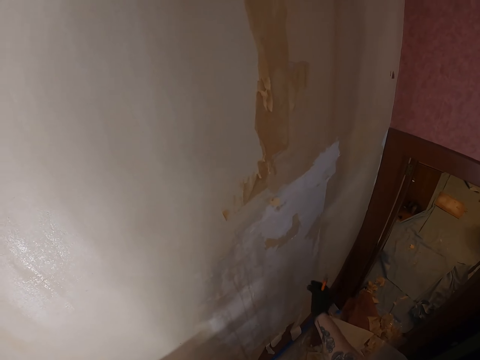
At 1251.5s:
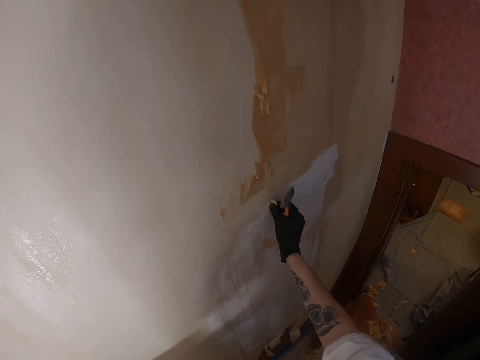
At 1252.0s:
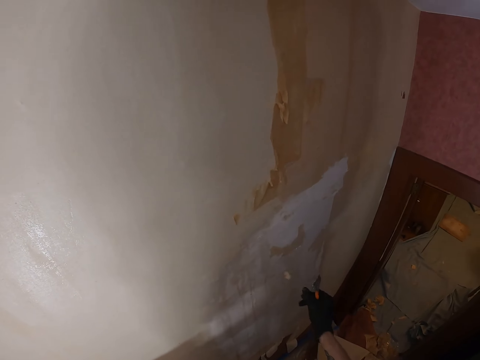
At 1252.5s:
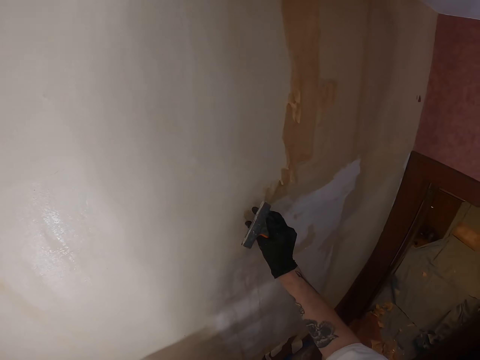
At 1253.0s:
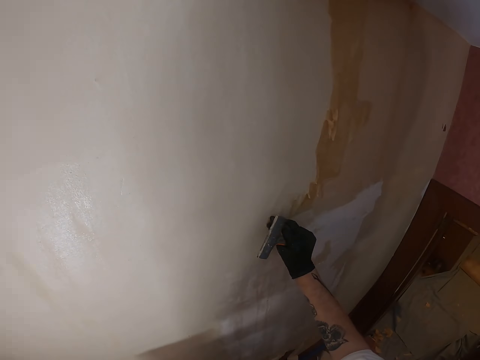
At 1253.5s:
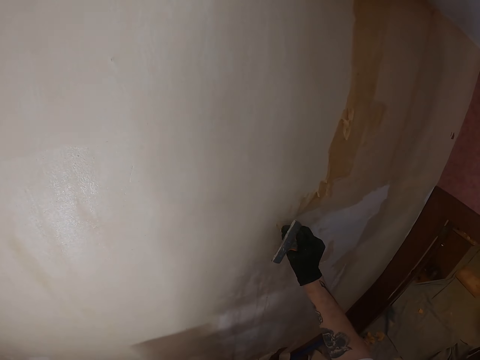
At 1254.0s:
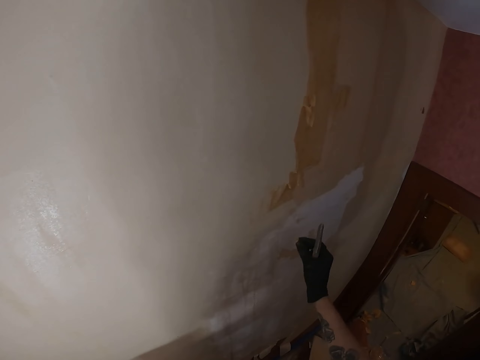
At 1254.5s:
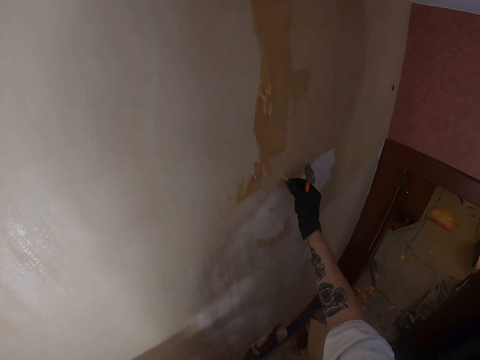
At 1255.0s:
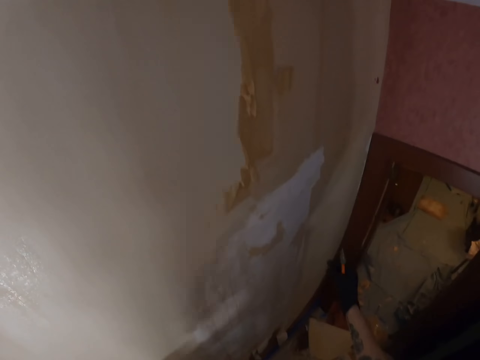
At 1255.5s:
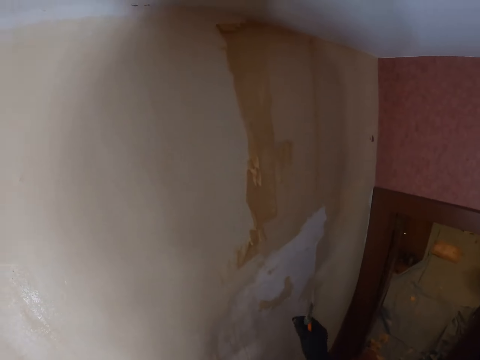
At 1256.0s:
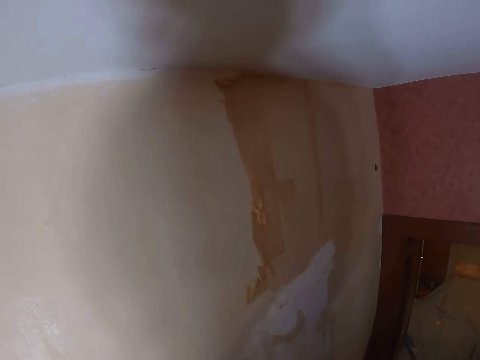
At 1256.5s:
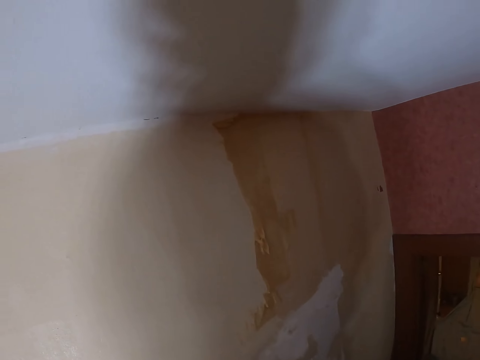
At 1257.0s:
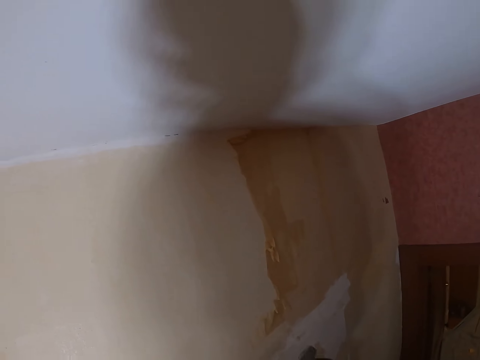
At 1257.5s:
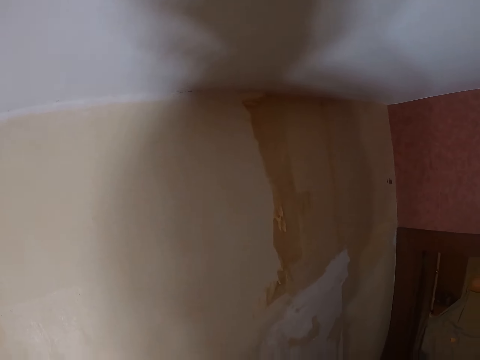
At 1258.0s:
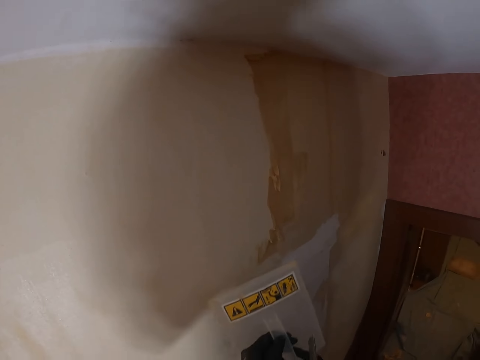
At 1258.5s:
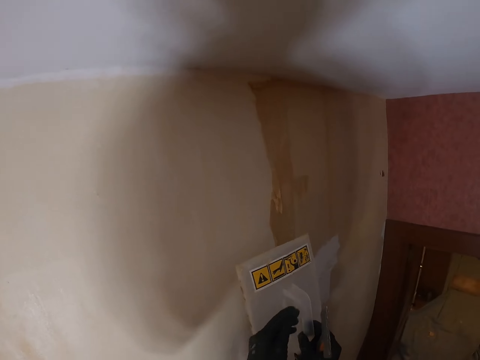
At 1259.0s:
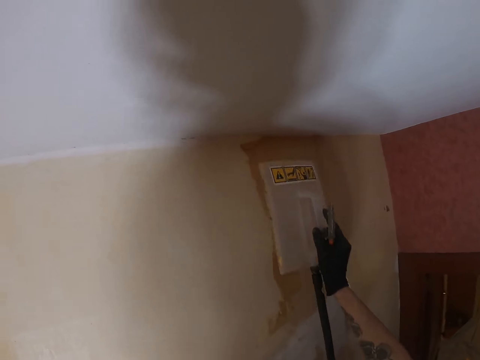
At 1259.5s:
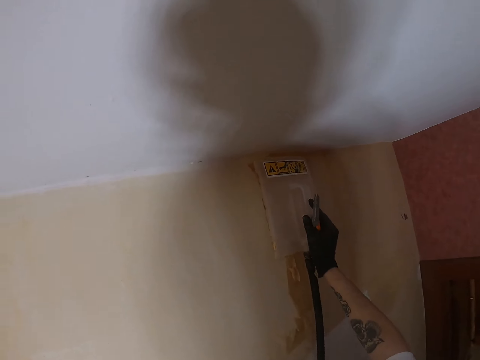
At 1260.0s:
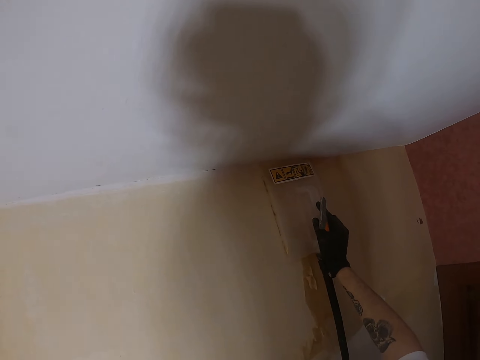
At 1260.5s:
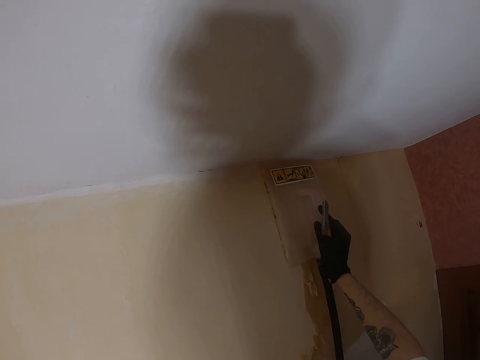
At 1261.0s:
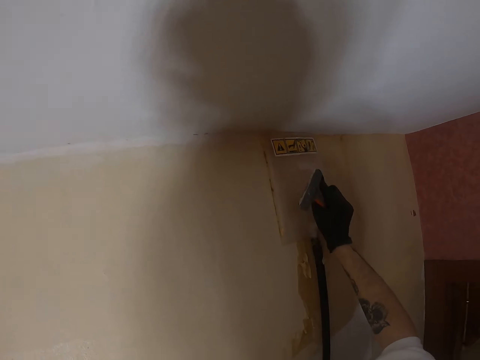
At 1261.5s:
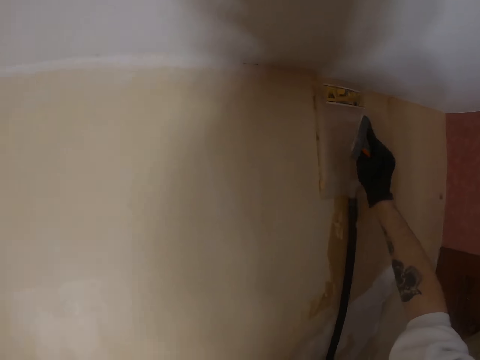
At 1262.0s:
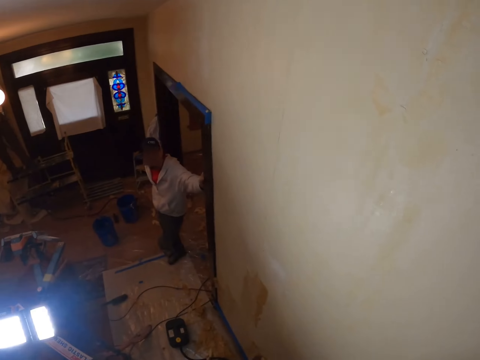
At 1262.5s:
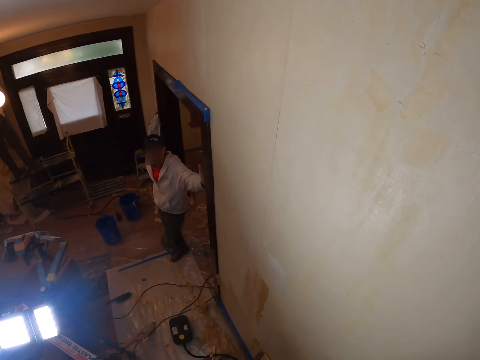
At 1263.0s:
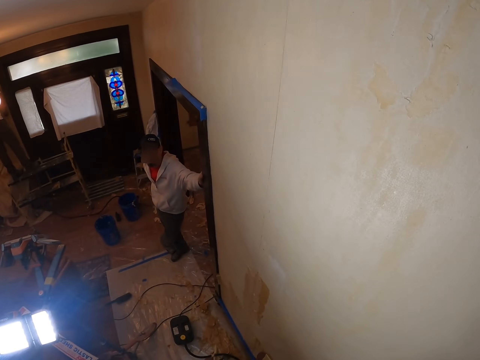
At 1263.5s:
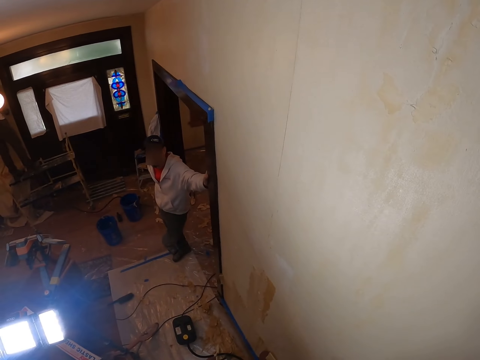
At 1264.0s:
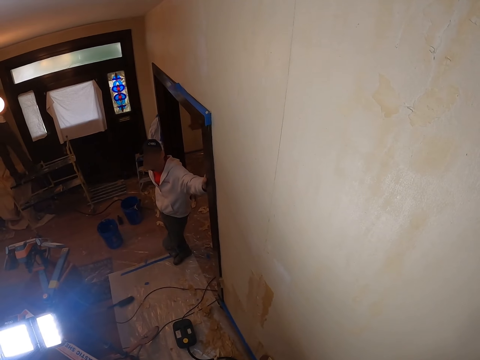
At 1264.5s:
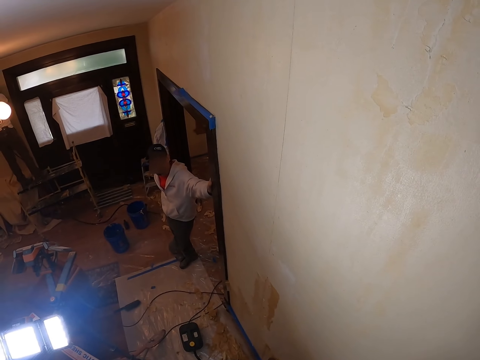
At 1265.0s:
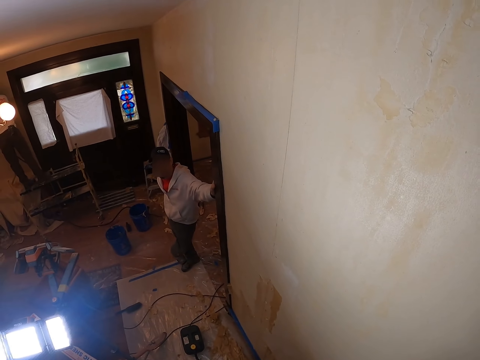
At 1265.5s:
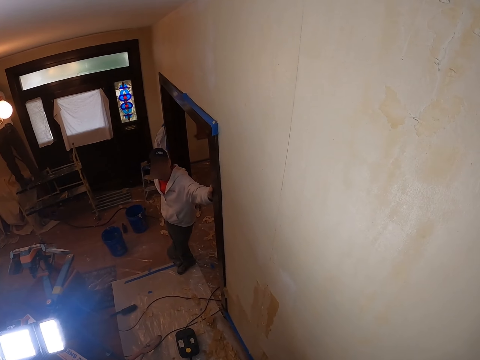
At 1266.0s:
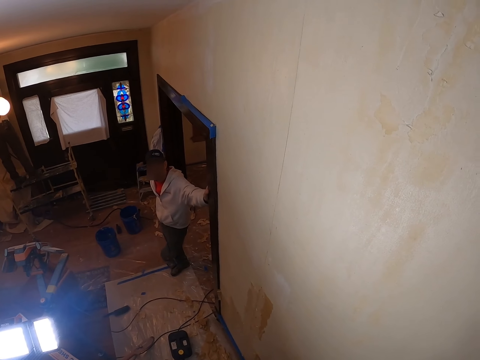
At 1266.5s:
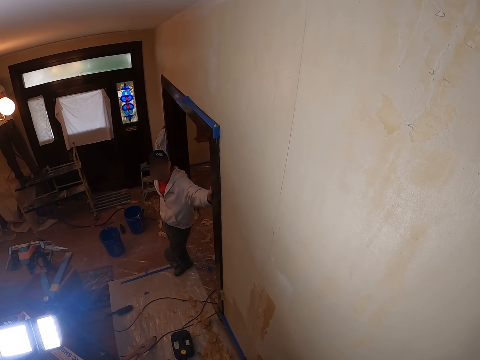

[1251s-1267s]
The camera wearer drops the waste paint. They lift the right hand. They drop the waste paint. They lift the right hand. They remove paint from the wall with the right hand. They move the right hand. They drop the waste paint. They look around. They lift the plastic float. They hold a wallpaper steamer at the wall with the right hand. They place the plastic float on the wall. They press the plastic float on the wall. They look around. They turn around. A man converses with the camera wearer.

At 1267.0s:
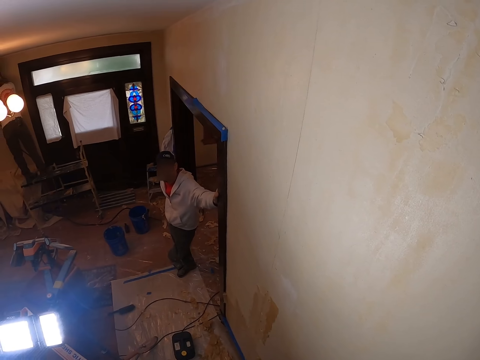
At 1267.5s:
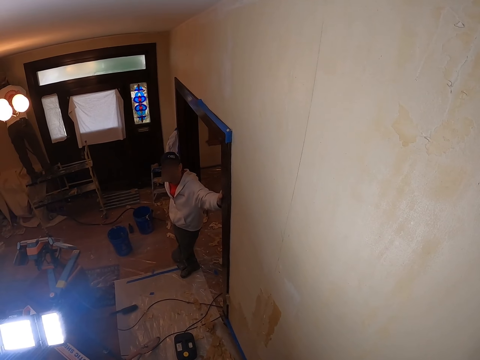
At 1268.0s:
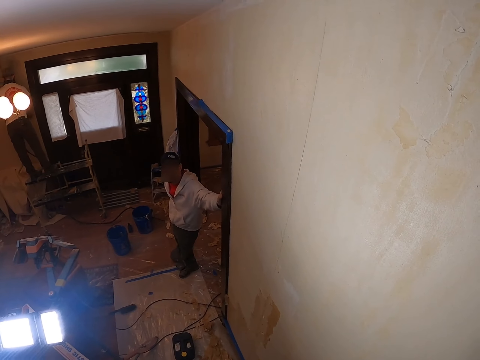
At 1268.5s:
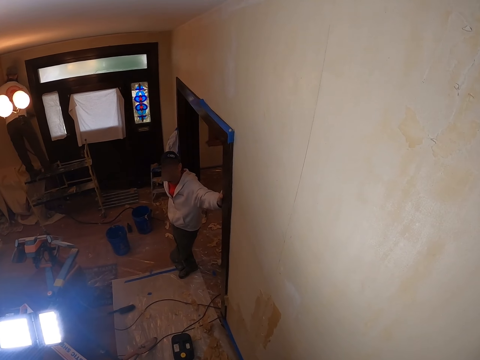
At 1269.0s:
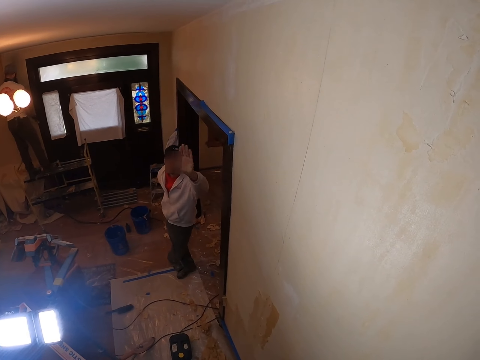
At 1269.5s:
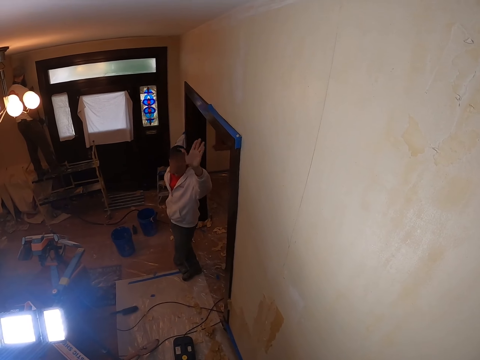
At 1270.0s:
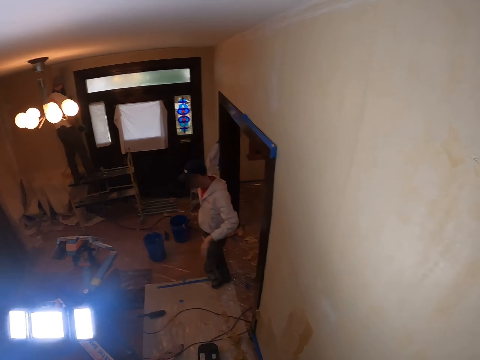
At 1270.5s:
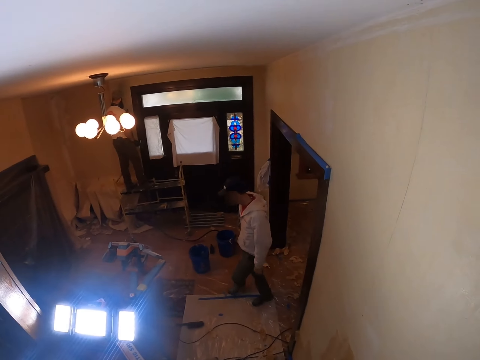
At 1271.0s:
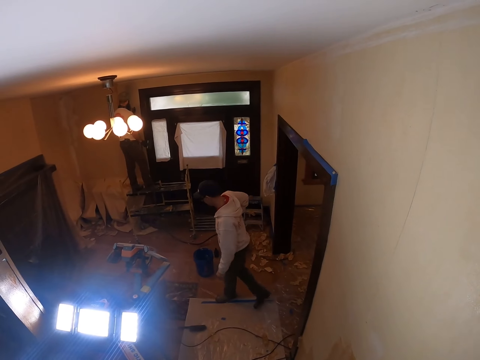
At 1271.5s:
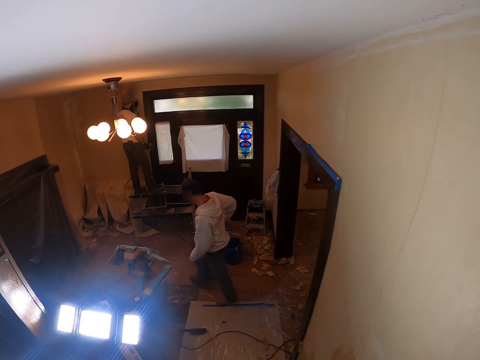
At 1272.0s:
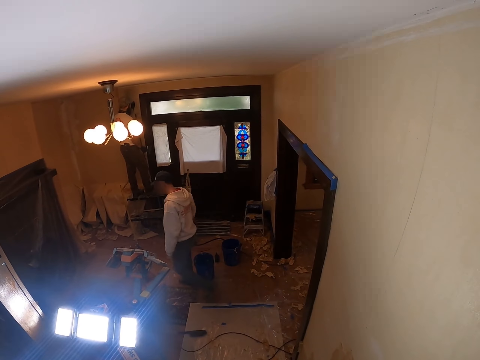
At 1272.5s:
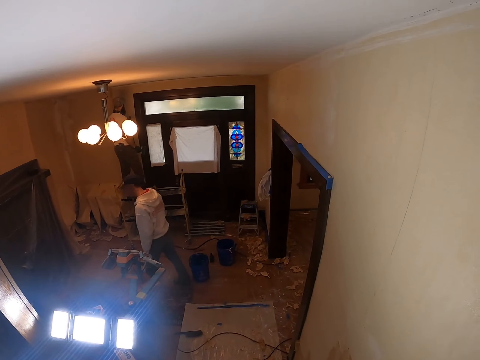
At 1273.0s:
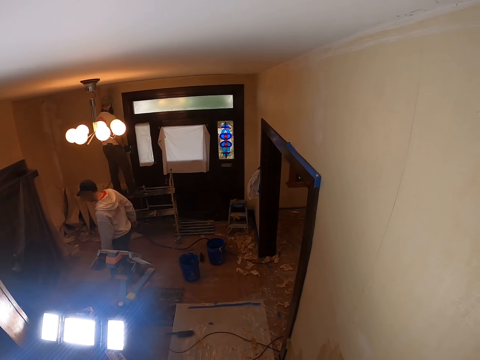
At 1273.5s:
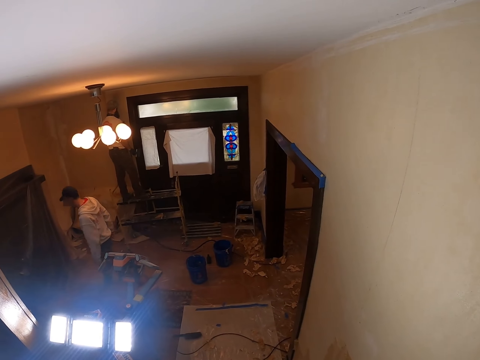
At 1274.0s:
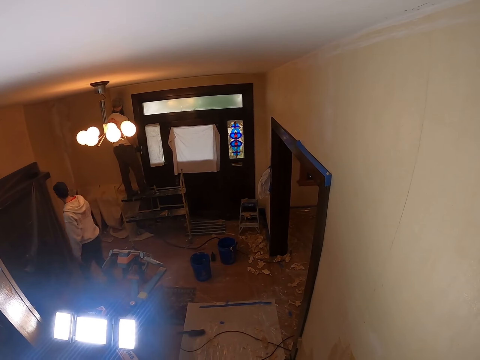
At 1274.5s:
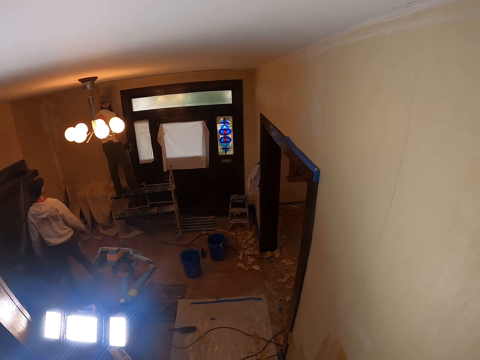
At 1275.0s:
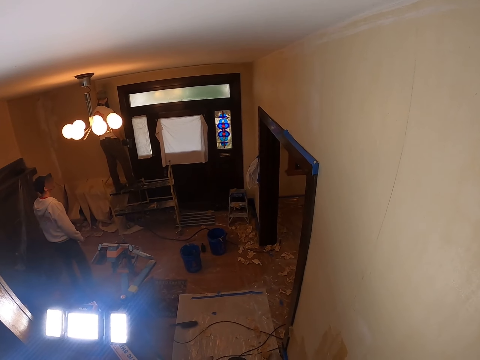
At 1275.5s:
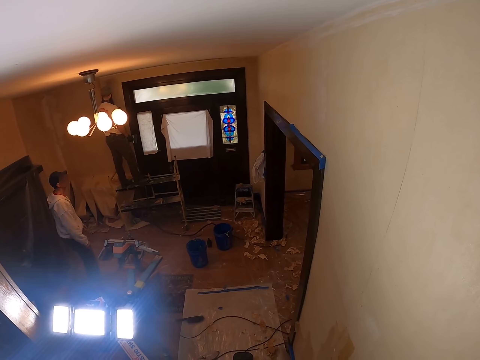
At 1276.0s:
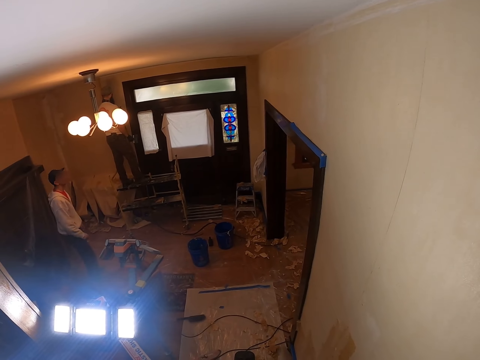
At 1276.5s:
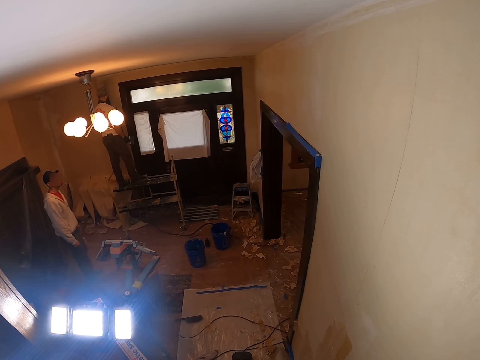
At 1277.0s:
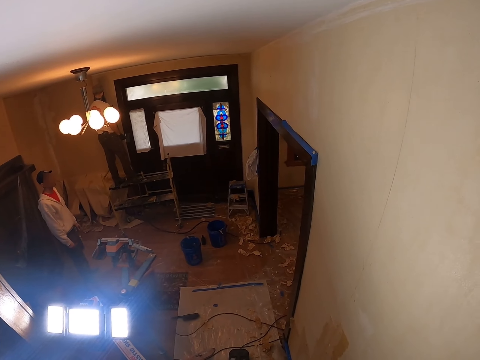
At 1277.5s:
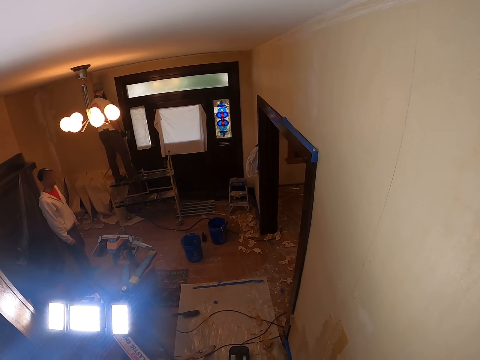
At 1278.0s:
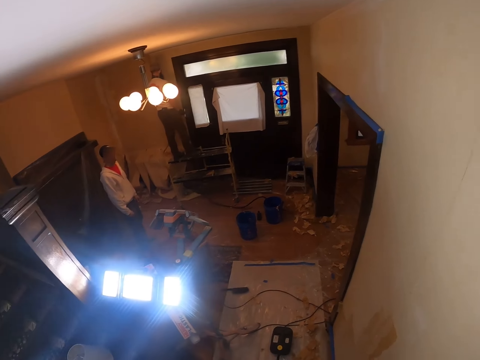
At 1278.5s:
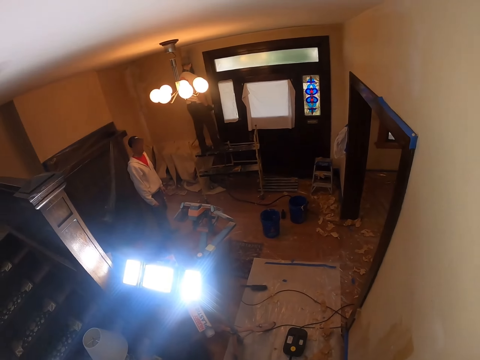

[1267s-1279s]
A man lifts the left hand. The man converses with the camera wearer. The man walks around. Another man touches the wall. The camera wearer looks around.
